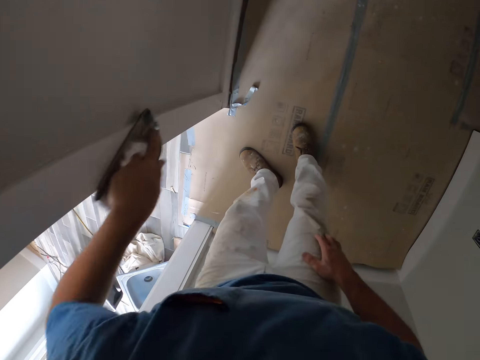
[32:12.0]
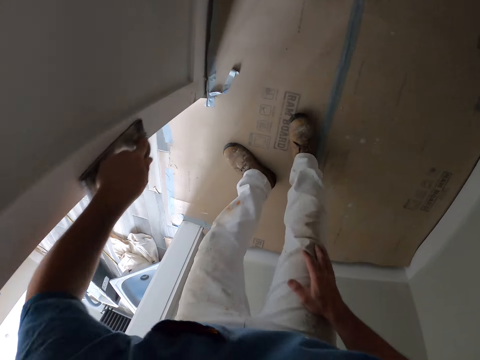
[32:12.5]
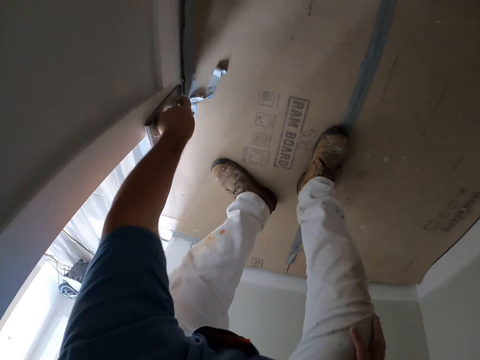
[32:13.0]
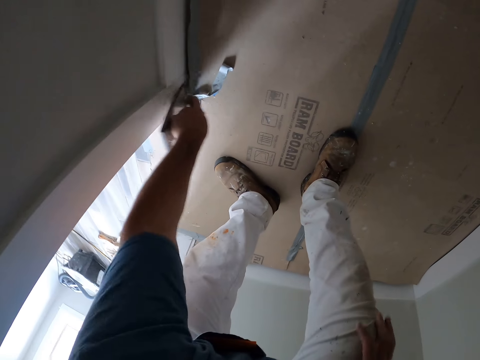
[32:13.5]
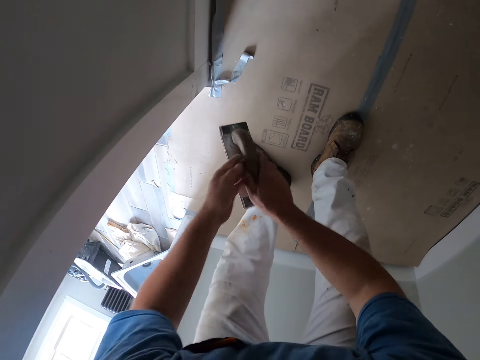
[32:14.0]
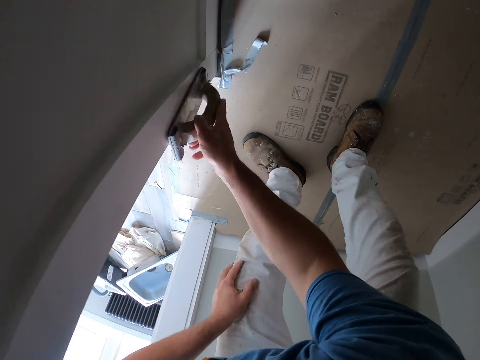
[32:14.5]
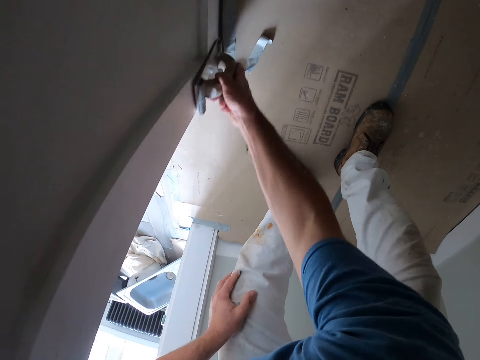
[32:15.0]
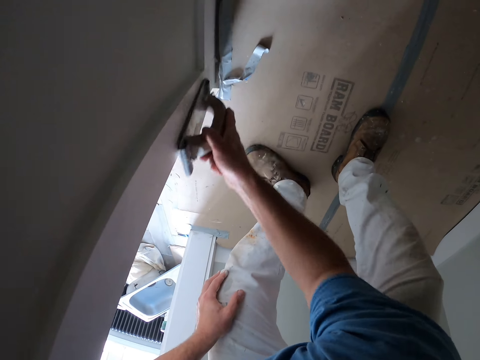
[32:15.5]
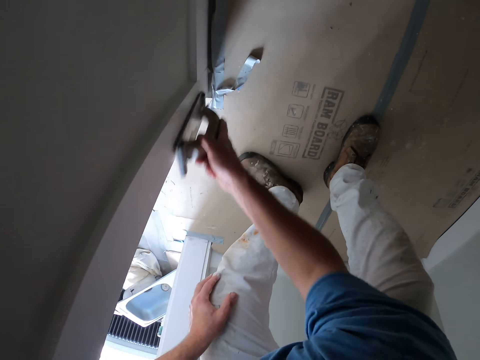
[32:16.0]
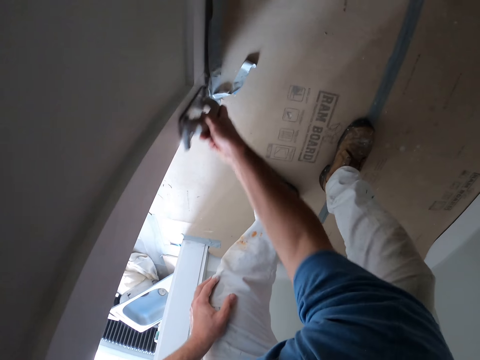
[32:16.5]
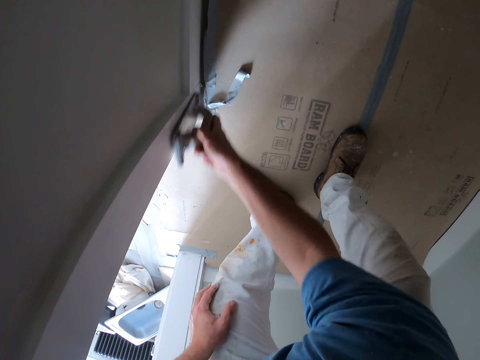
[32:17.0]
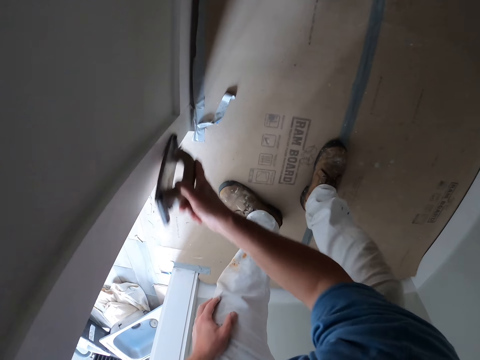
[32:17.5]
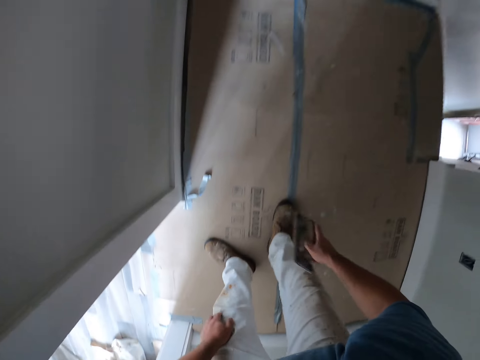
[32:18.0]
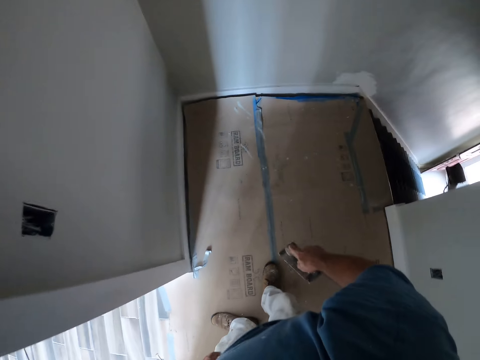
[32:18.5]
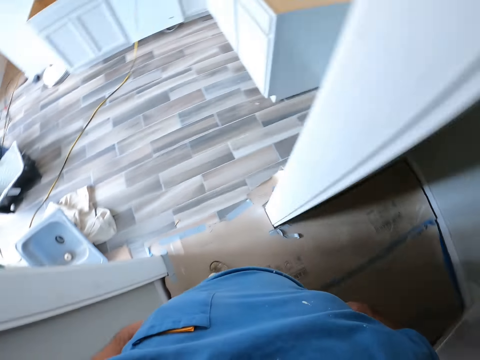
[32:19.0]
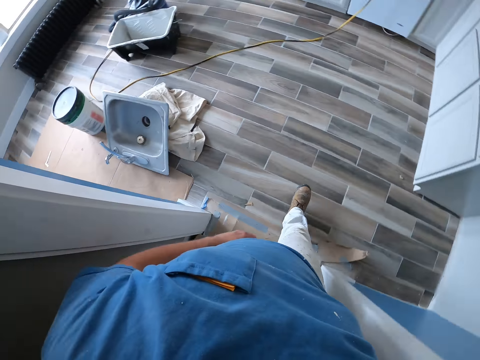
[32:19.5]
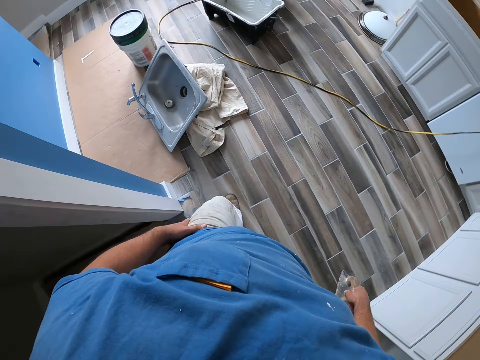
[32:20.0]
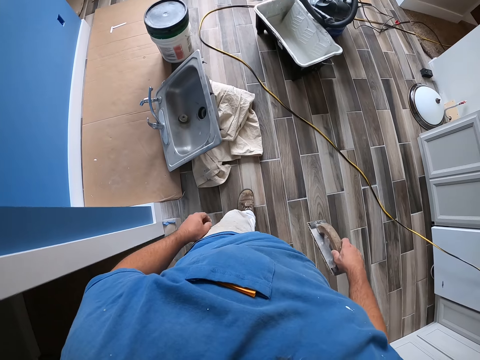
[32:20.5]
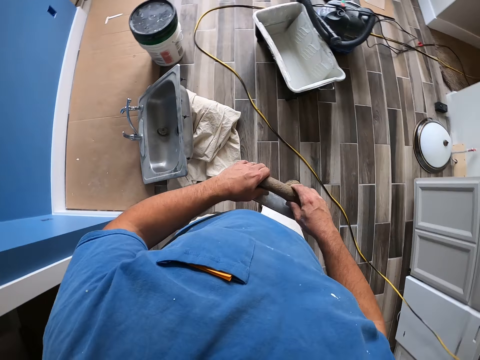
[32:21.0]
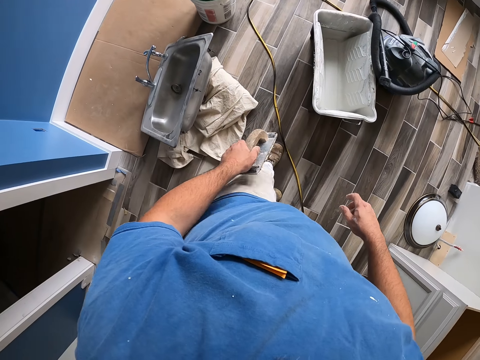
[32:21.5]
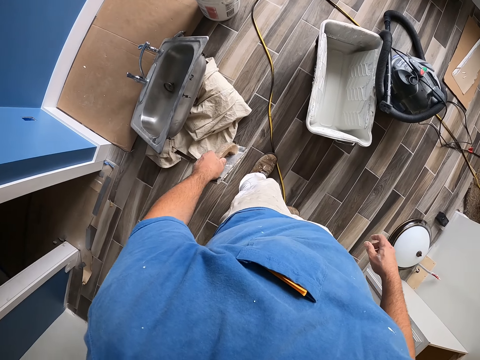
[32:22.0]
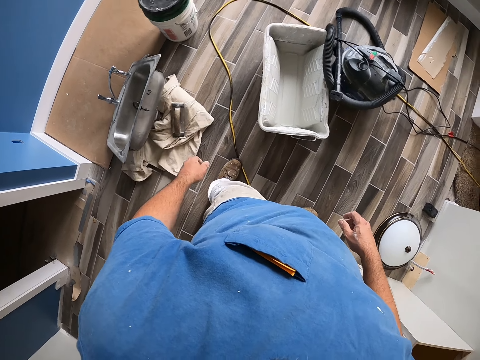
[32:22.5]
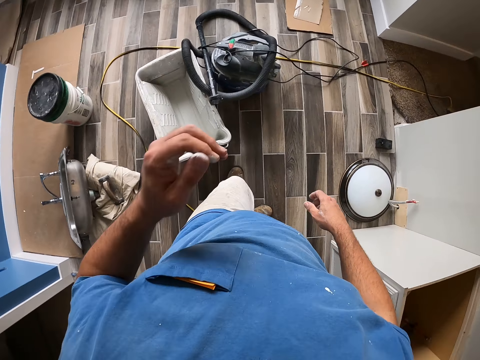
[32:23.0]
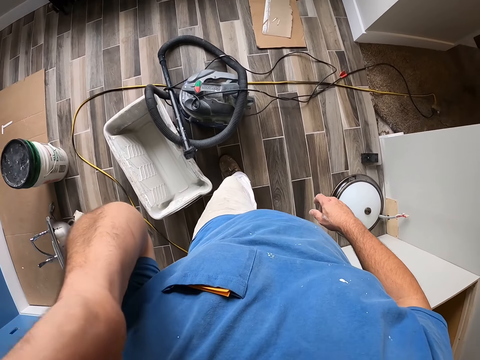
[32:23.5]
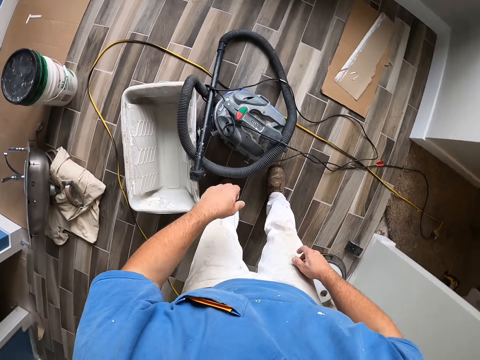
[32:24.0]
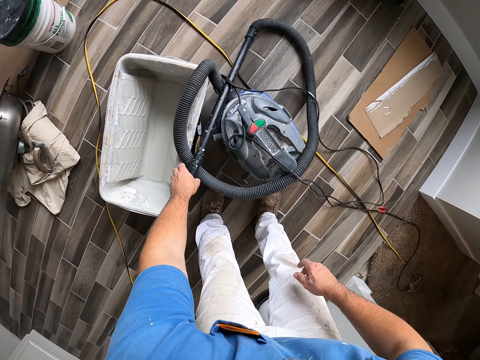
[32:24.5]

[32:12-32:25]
The camera wearer places his right hand on his right thigh. He passes the hand sander from his left hand to his right hand. He places his left hand on his left thigh. He smoothens the wall or door frame with the hand sander in his right hand. He stares down. He walks into a room. He passes the hand sander from his right hand to his left hand. He drops the hand sander on the floor. He touches his face with his left hand.

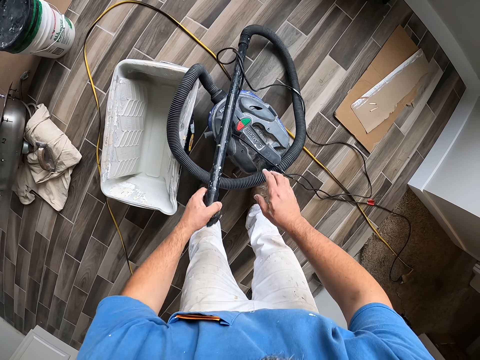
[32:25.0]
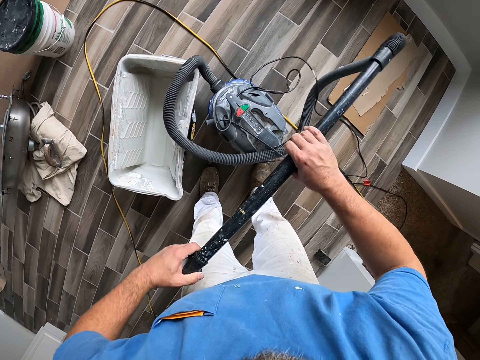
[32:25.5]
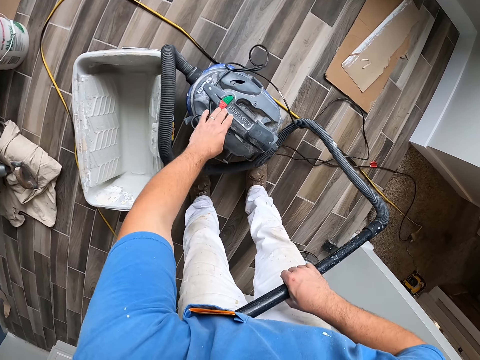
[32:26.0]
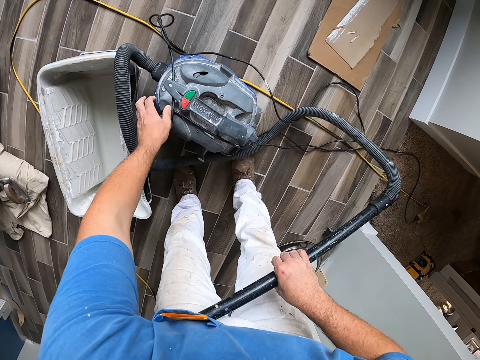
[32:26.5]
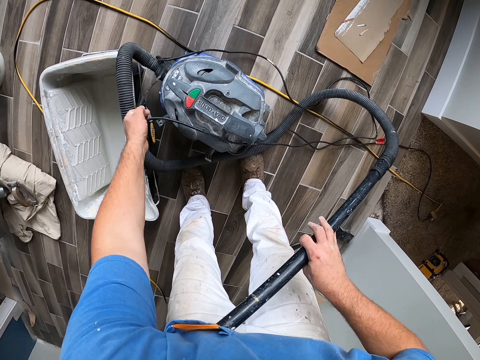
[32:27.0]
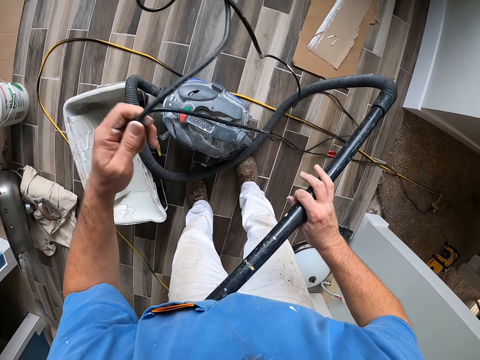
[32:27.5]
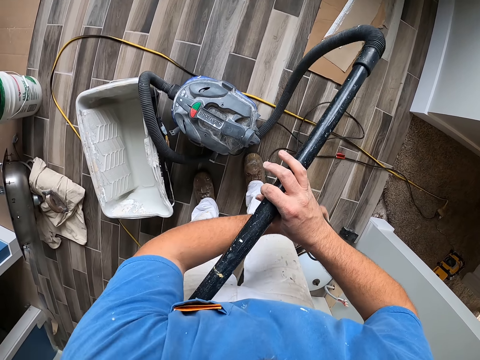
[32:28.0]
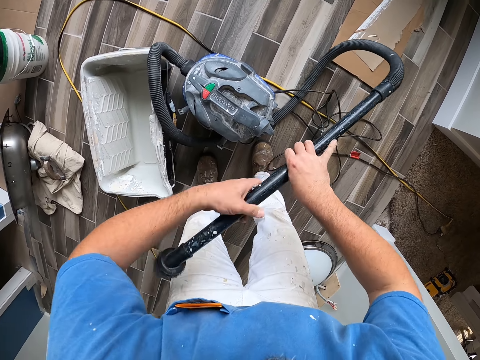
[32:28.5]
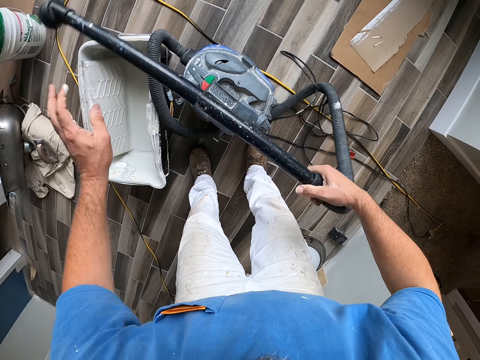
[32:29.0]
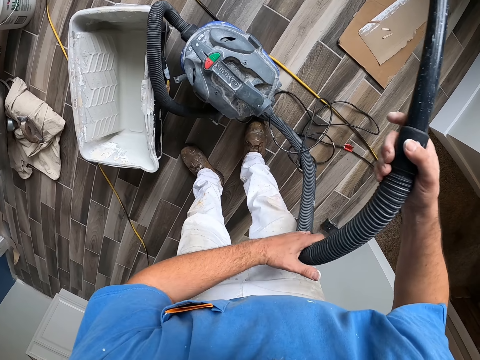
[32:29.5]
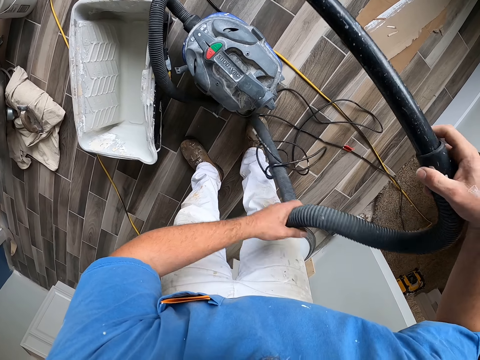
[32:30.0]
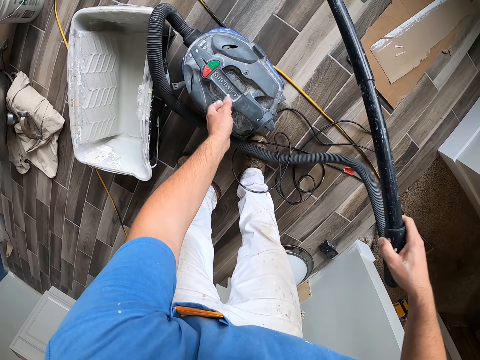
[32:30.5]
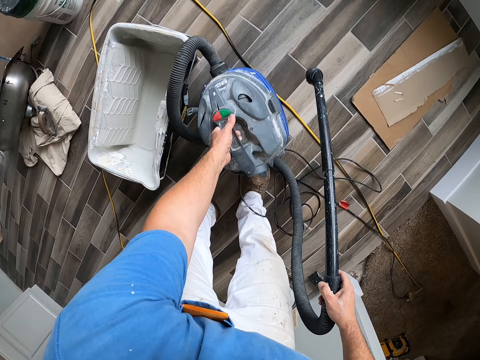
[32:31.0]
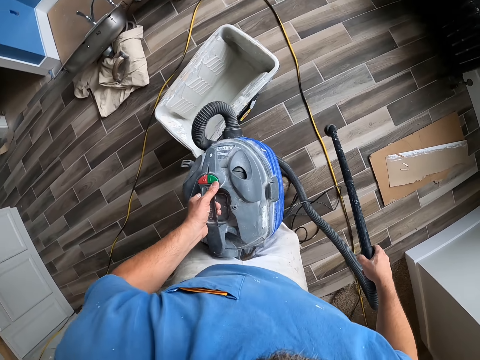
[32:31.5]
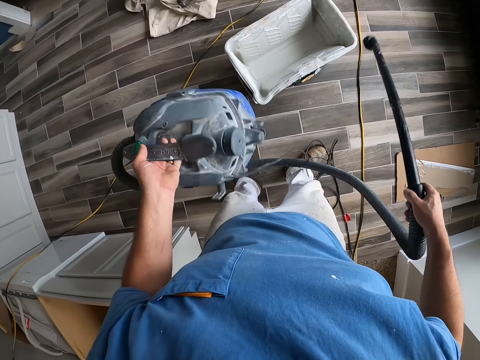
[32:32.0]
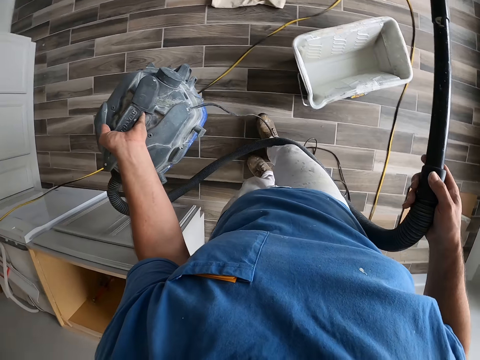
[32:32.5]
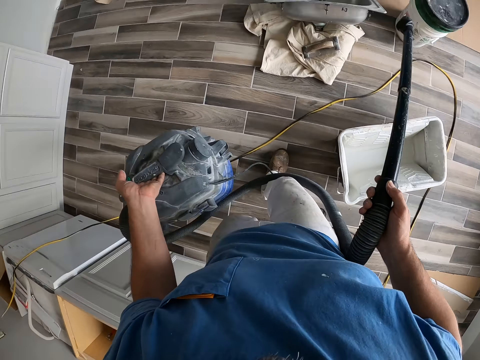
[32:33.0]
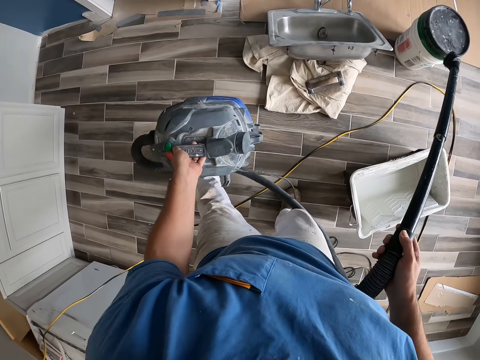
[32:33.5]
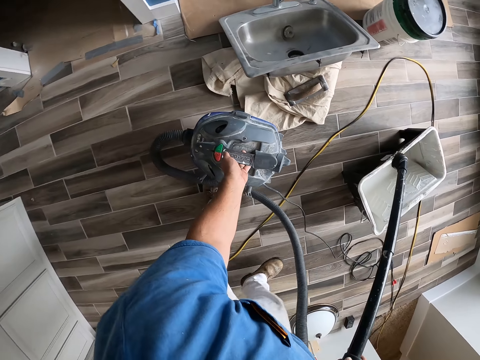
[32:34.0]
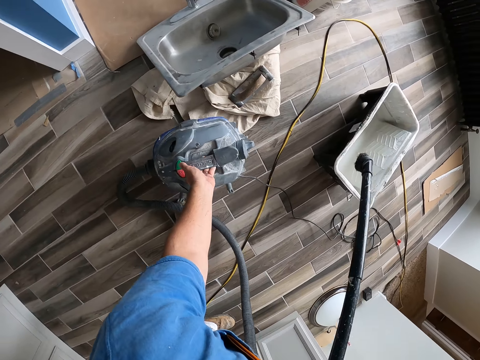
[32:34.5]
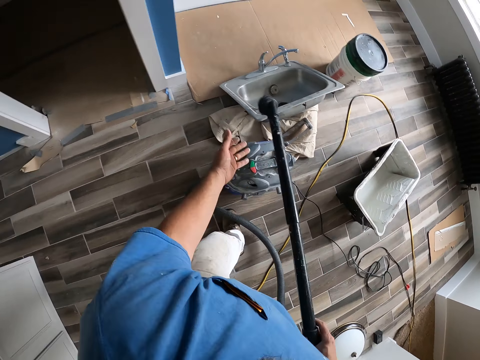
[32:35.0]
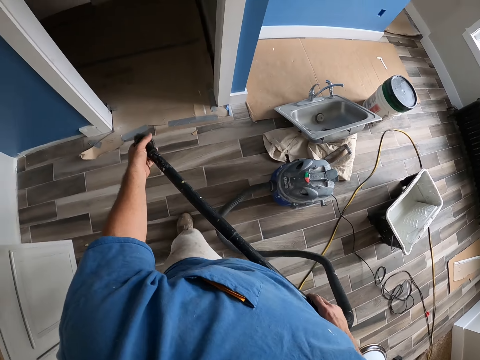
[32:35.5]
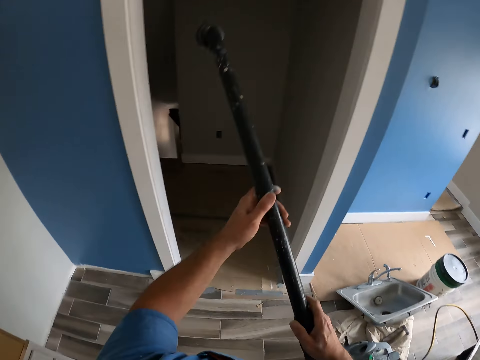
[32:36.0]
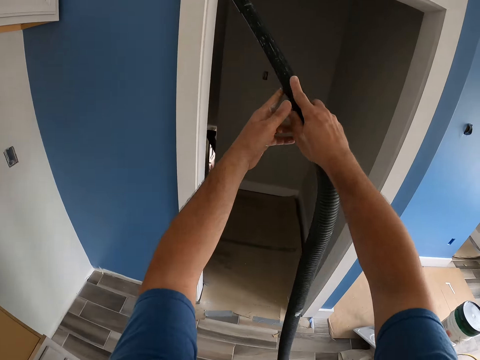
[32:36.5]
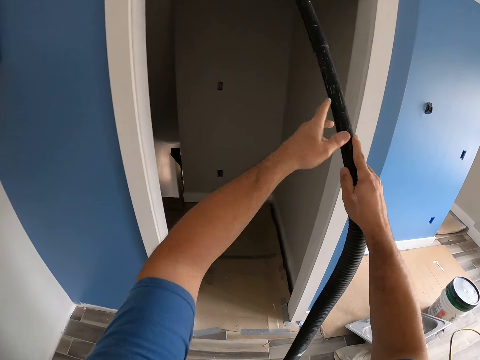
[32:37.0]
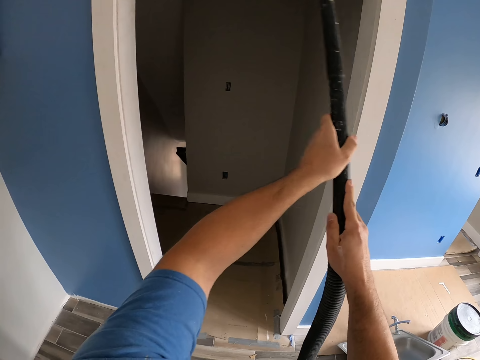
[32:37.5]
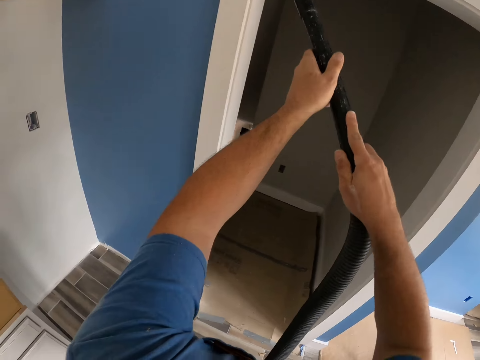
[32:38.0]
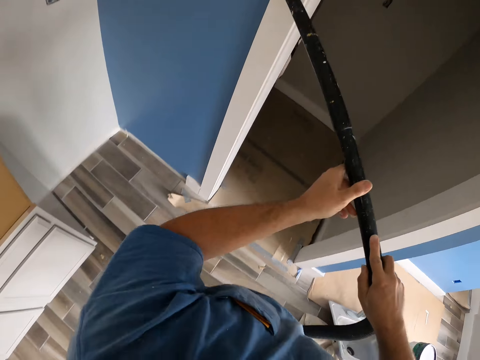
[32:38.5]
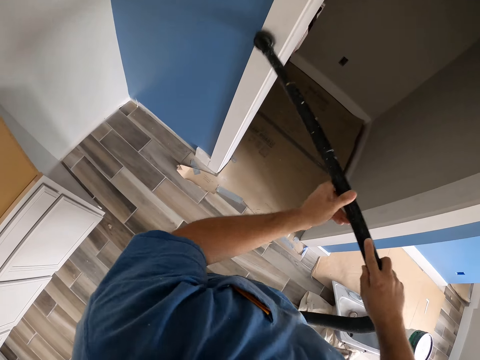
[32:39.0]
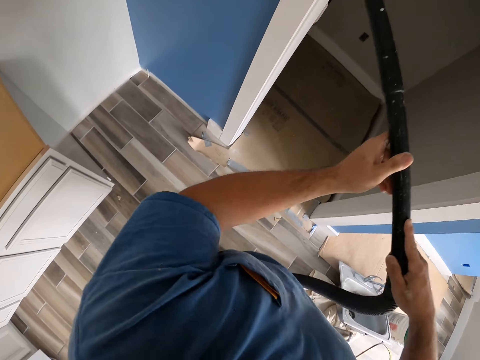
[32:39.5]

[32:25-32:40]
The camera wearer picks up the hose of a vacuum cleaner on the floor. He picks up a wire cord. He moves the cord on the vacuum cleaner. He throws the wire cord down. He holds the hose of the vacuum cleaner in place. He carries the vacuum cleaner from the floor with his left hand. He walks forward. He drops the vacuum cleaner on the floor. He touches the hose or vacuum head of the vacuum cleaner with his left hand. He vacuums the wall or door frame with the vacuum cleaner.
